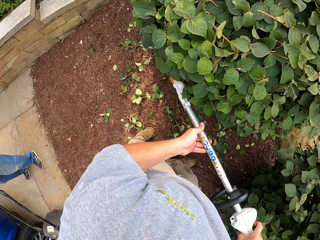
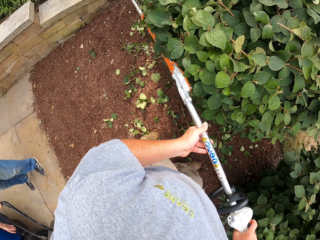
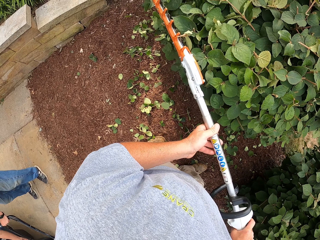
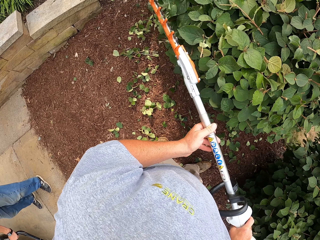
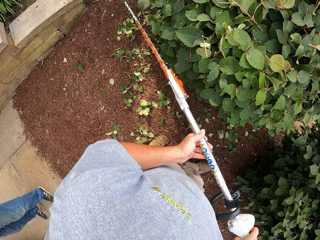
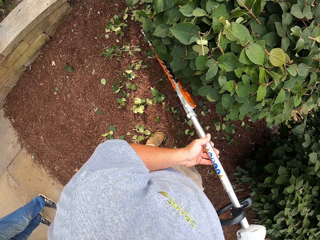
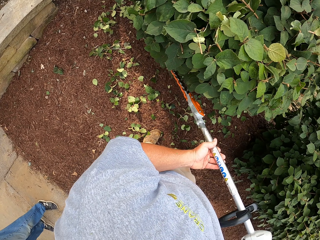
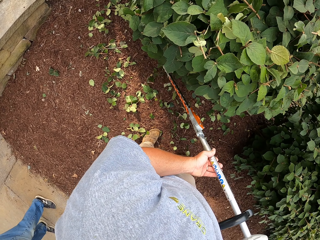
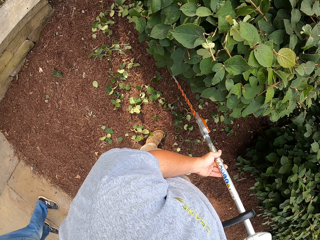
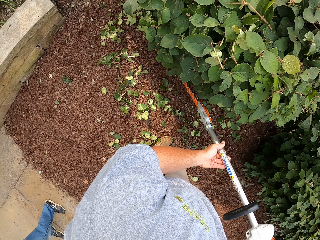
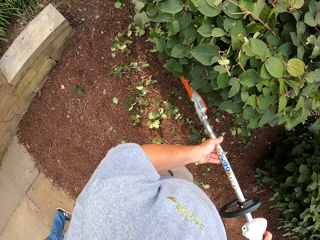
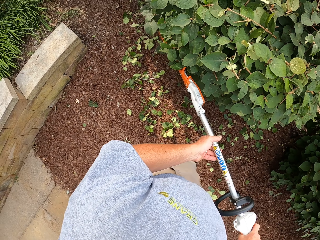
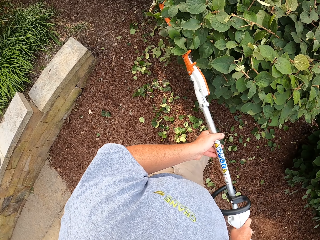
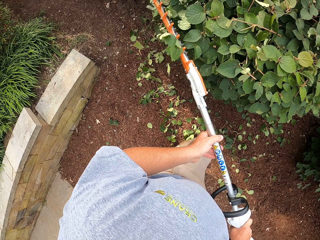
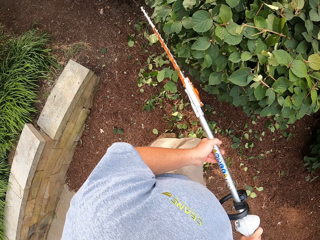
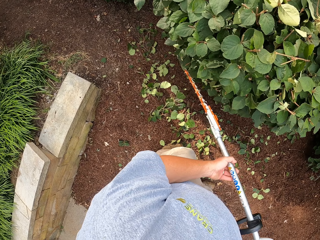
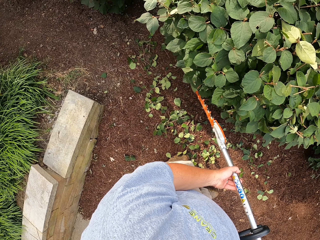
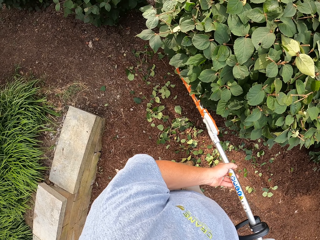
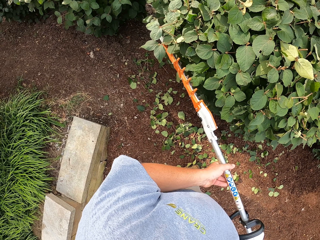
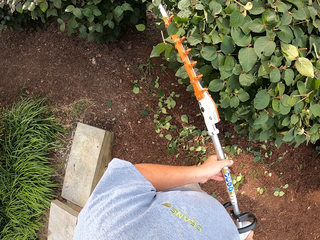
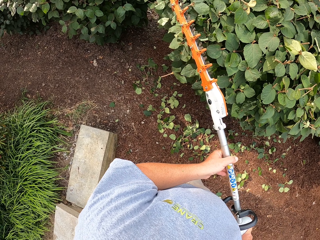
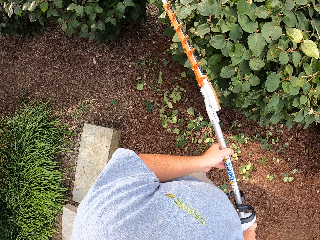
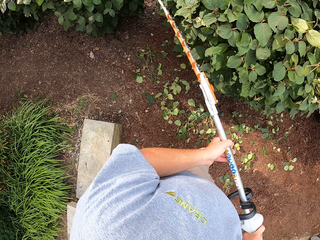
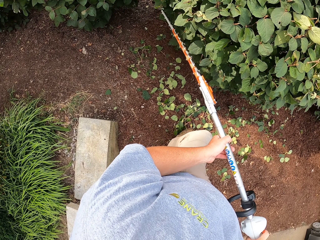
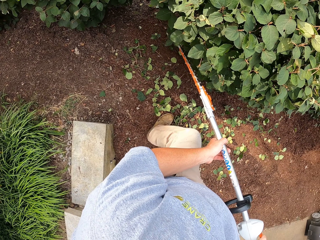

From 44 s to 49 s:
The camera wearer trims plants.

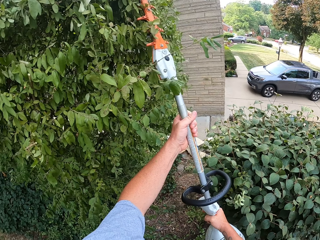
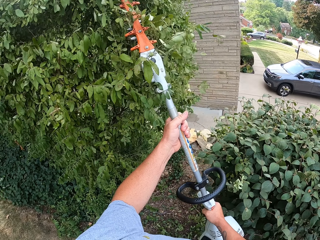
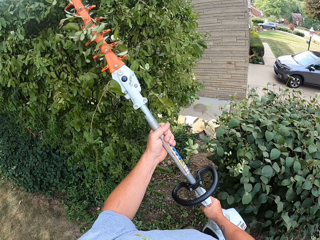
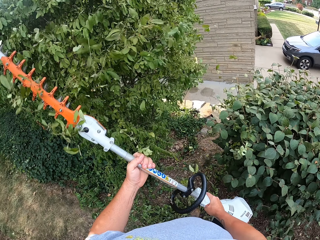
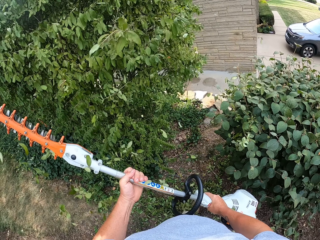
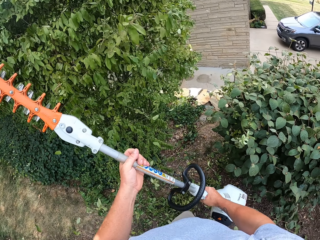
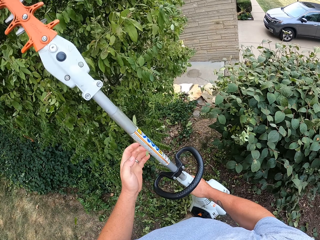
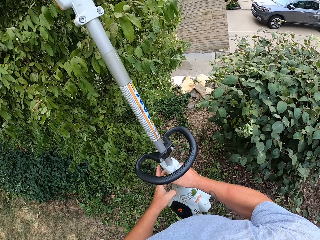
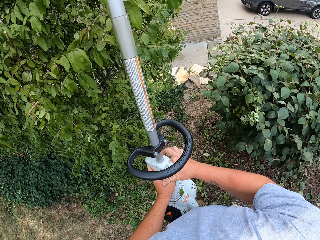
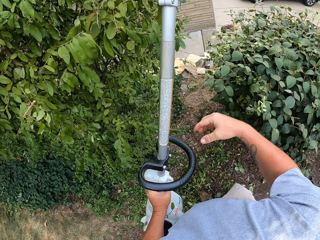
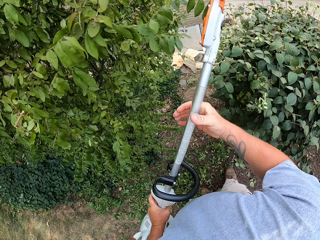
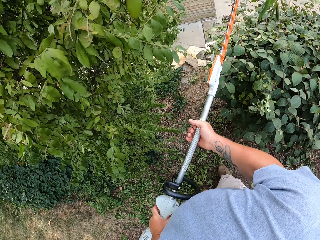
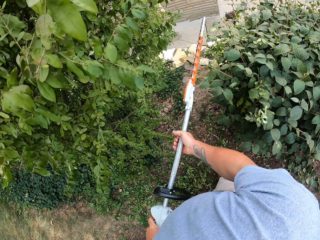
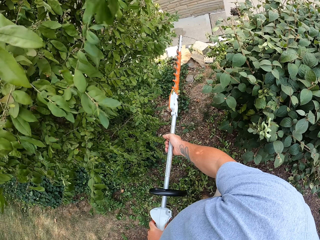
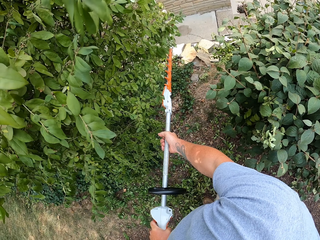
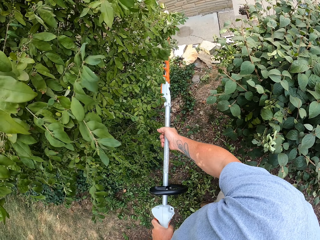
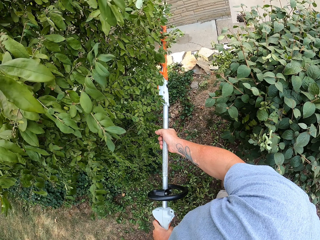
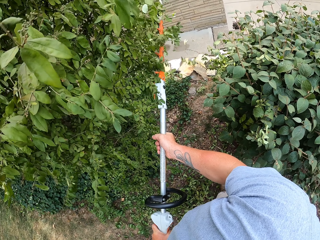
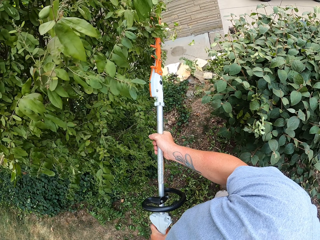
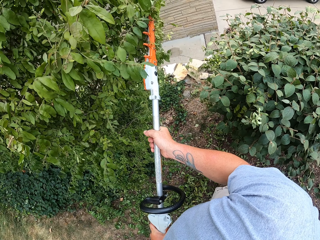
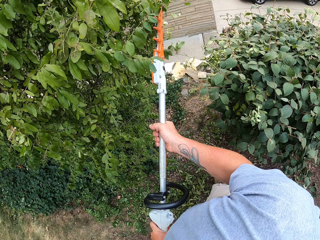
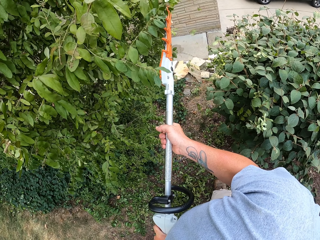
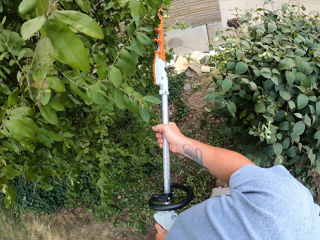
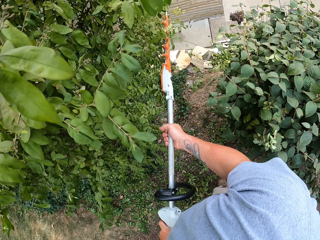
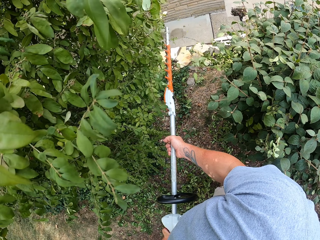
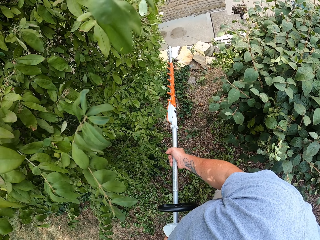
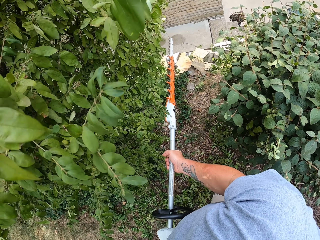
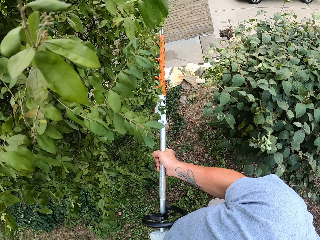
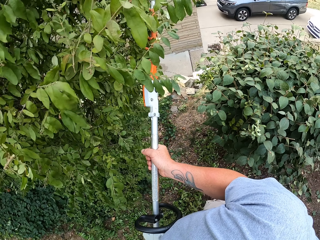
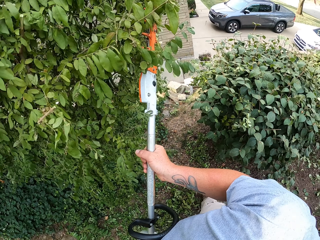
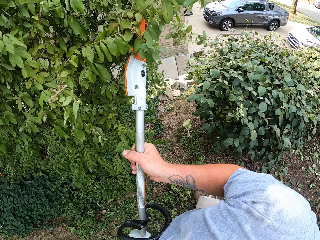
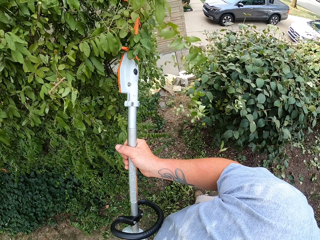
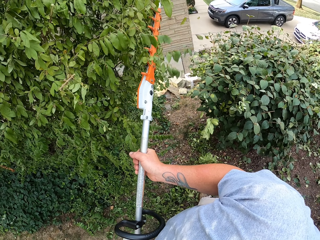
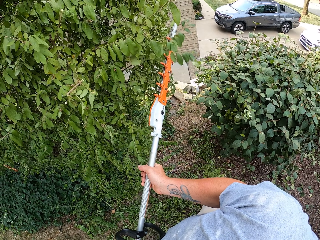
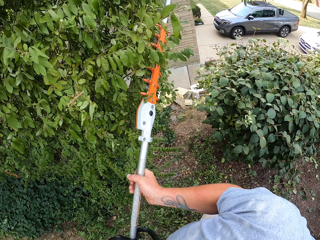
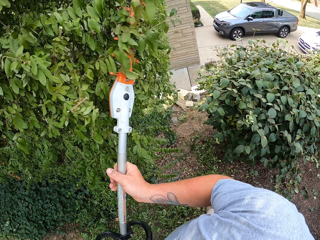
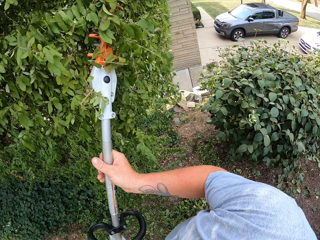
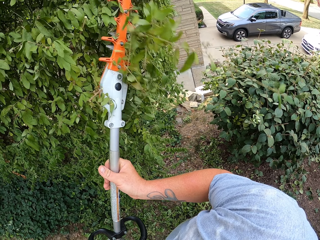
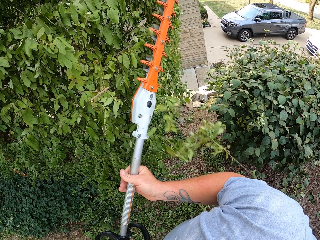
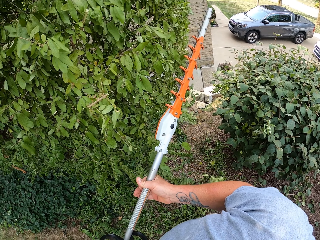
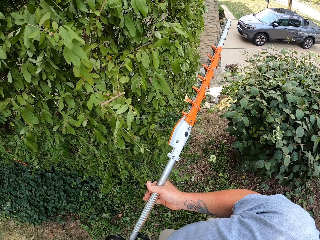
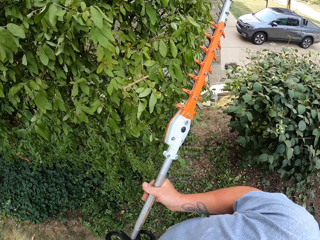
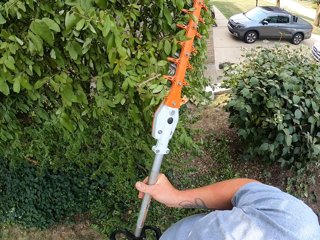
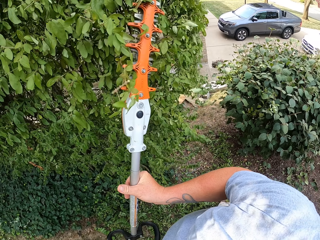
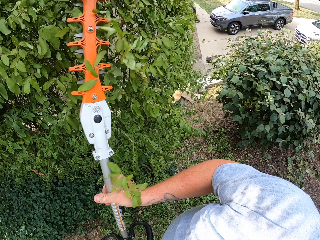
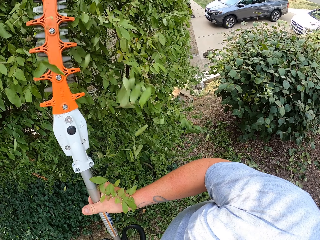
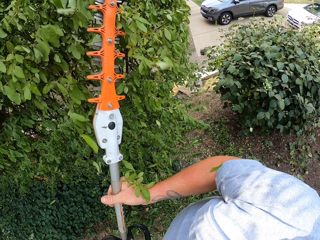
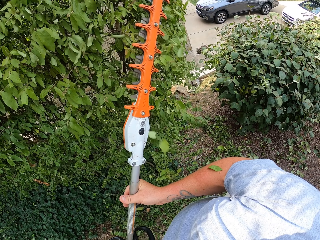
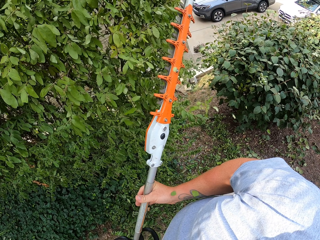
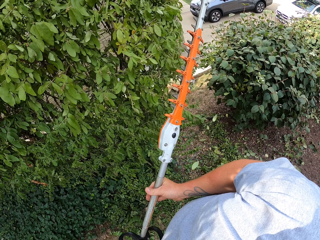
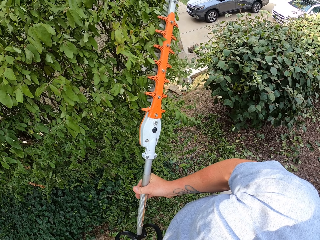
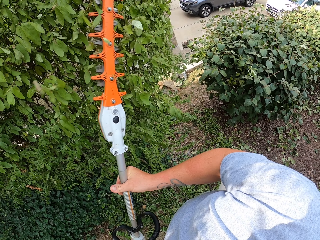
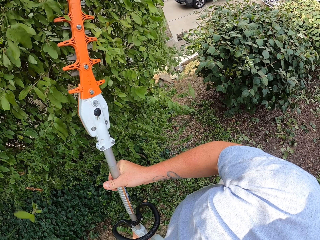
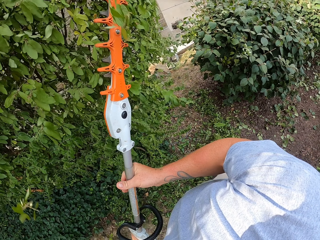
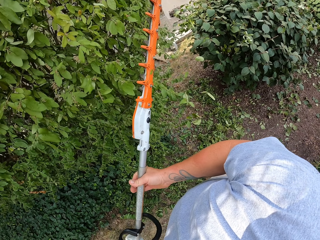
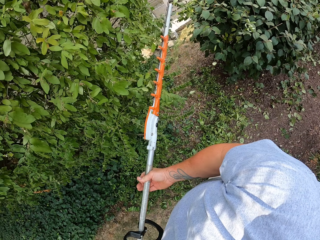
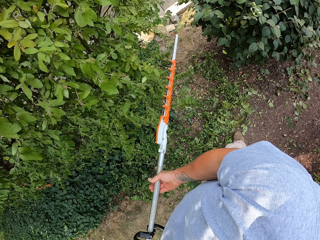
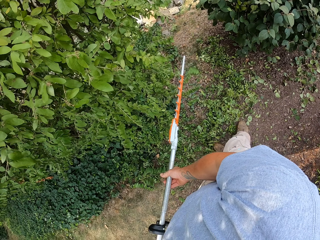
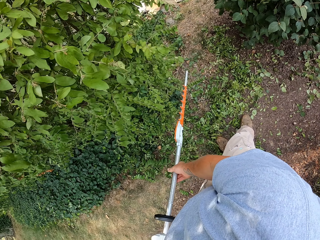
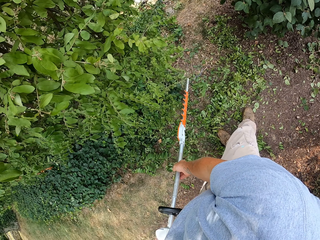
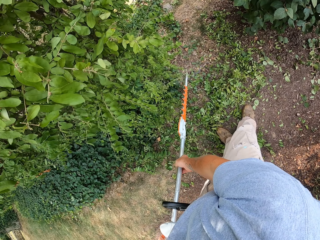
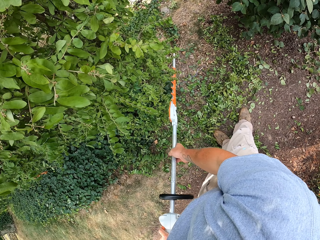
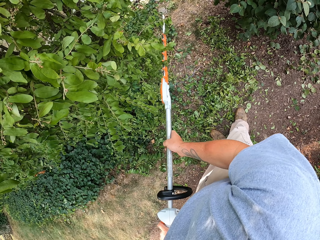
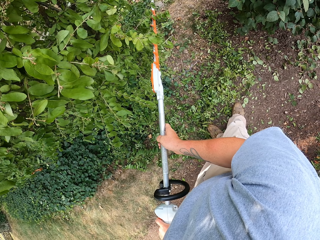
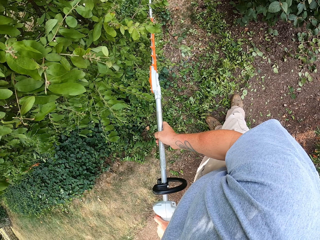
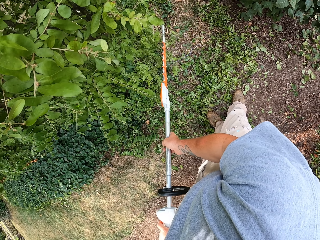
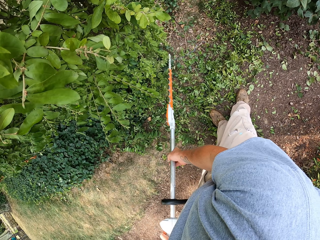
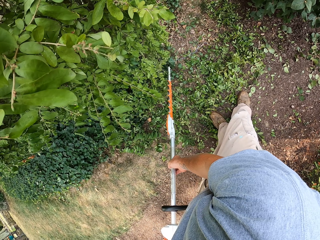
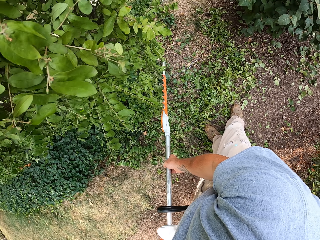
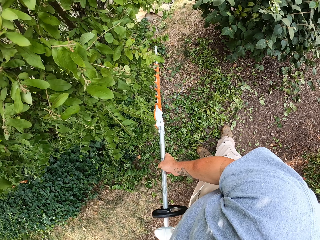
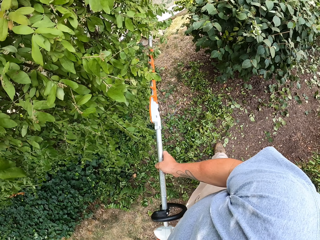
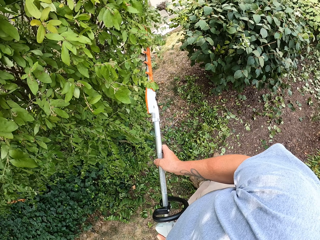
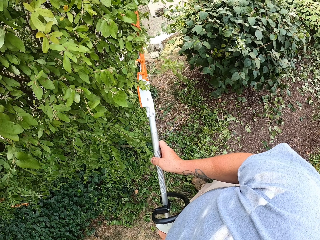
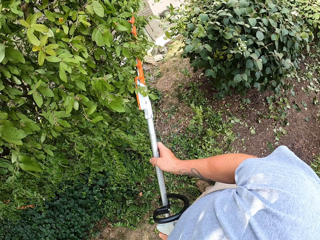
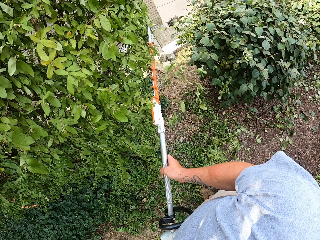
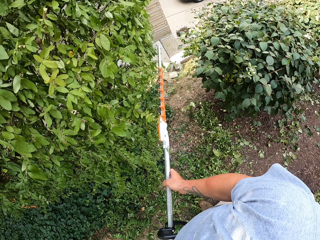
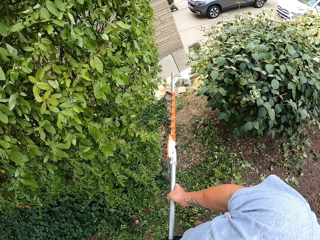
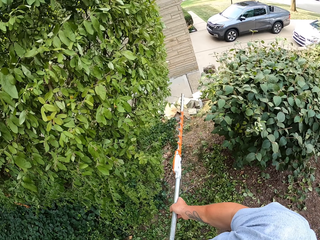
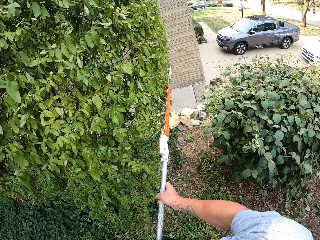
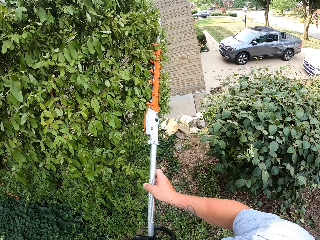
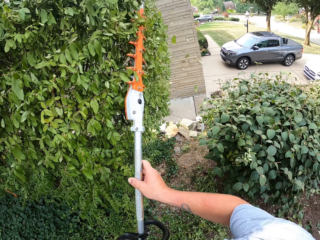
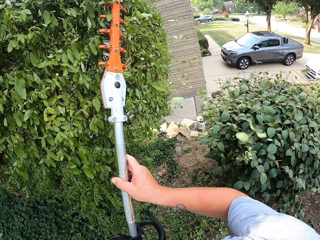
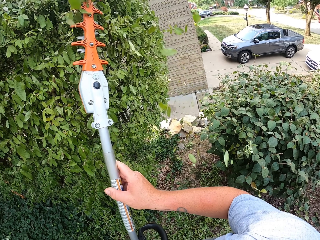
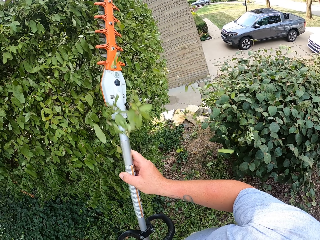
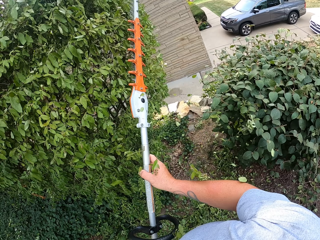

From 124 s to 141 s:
The camera wearer exchanges the hedge trimmer to the left hand. They lift the trimming machine. They hold the hedge trimmer with both hands. They cut the flowers with the hedge trimmer.
